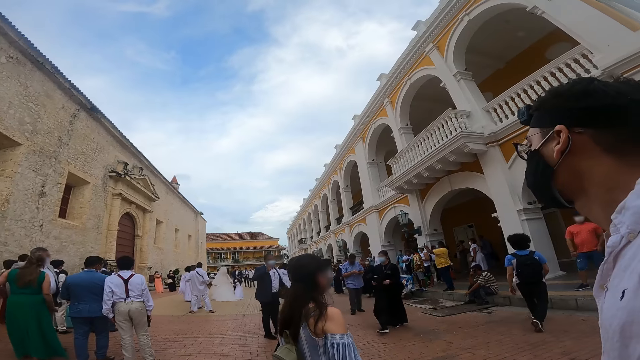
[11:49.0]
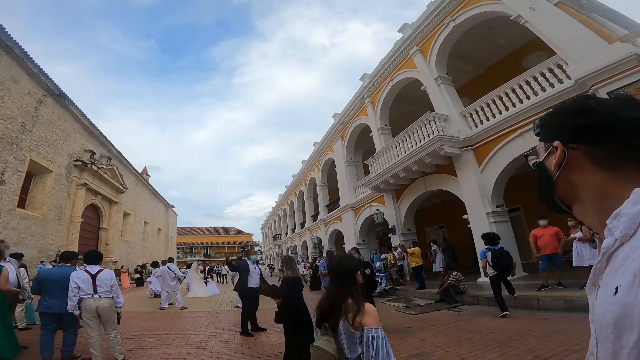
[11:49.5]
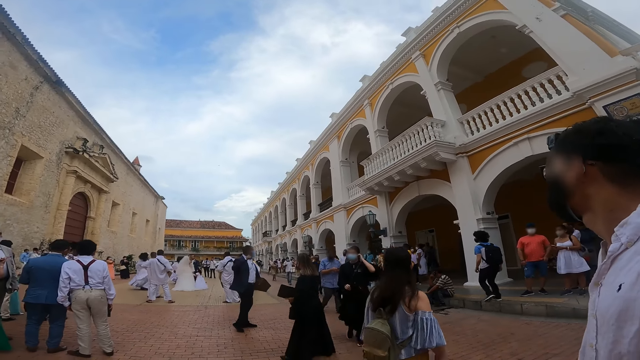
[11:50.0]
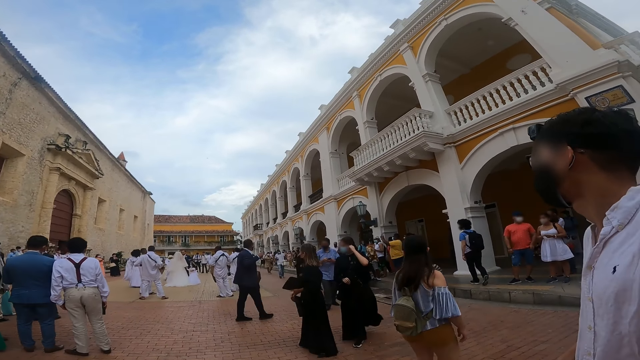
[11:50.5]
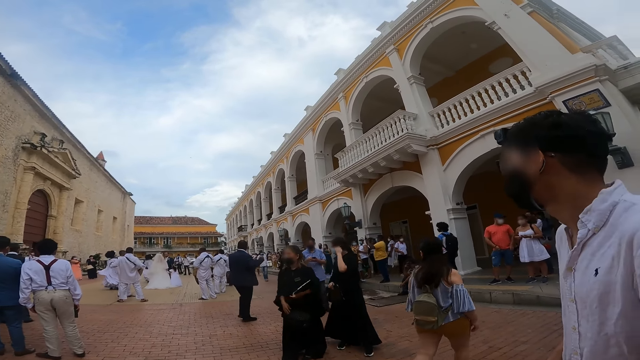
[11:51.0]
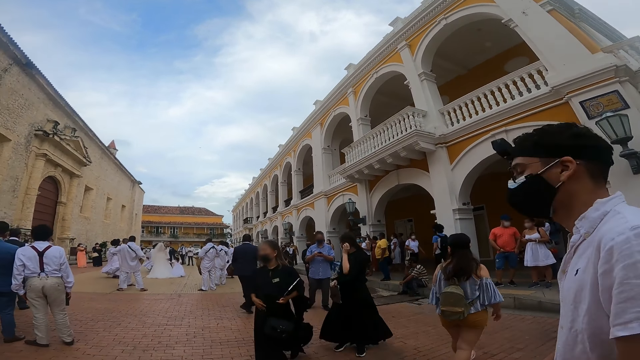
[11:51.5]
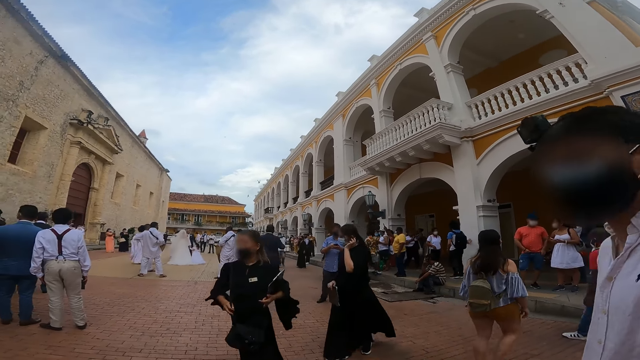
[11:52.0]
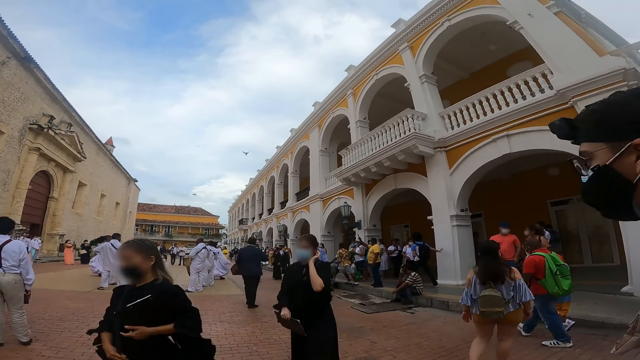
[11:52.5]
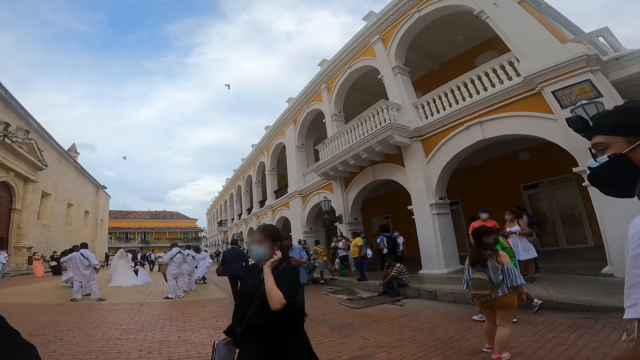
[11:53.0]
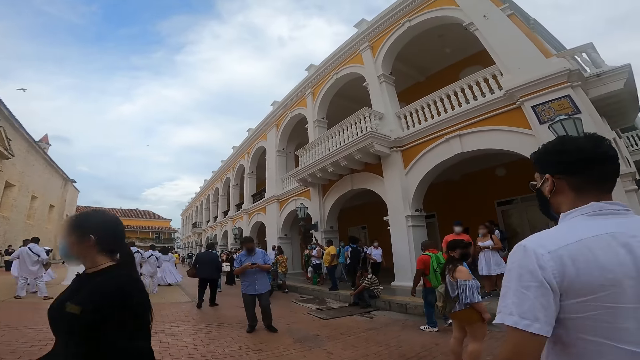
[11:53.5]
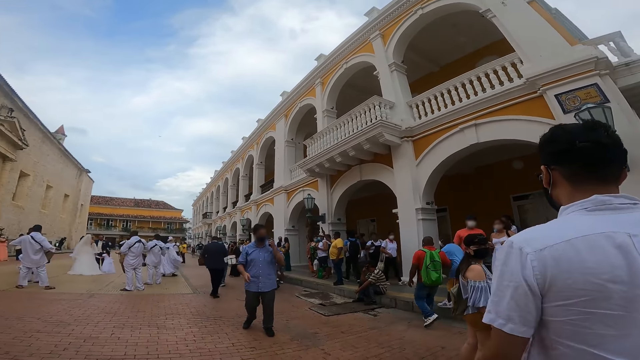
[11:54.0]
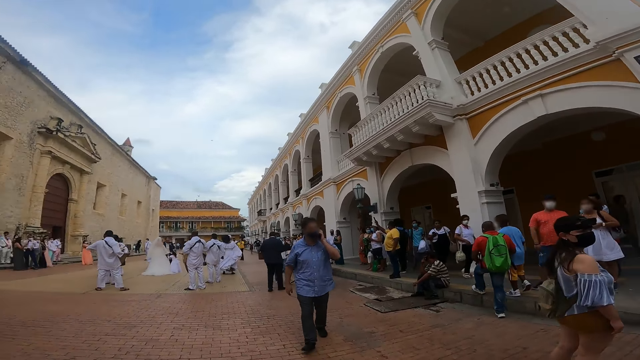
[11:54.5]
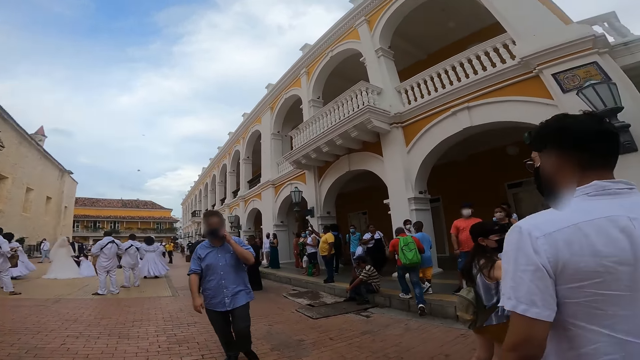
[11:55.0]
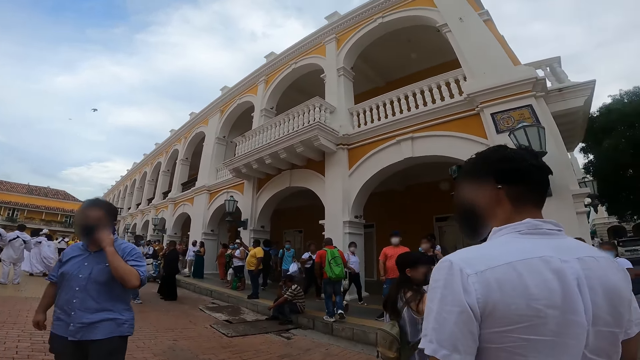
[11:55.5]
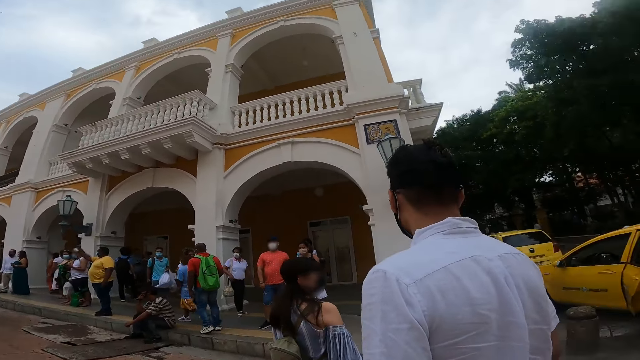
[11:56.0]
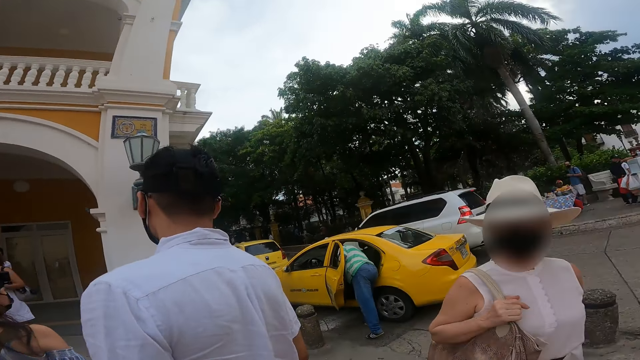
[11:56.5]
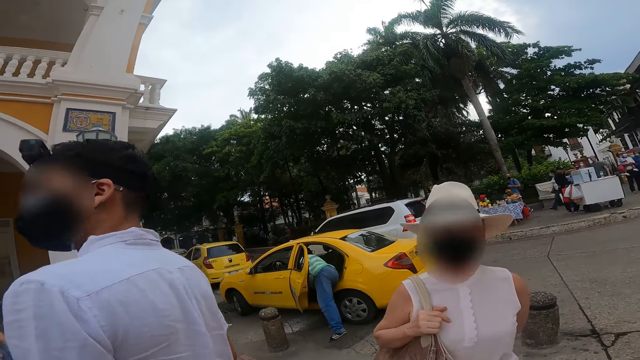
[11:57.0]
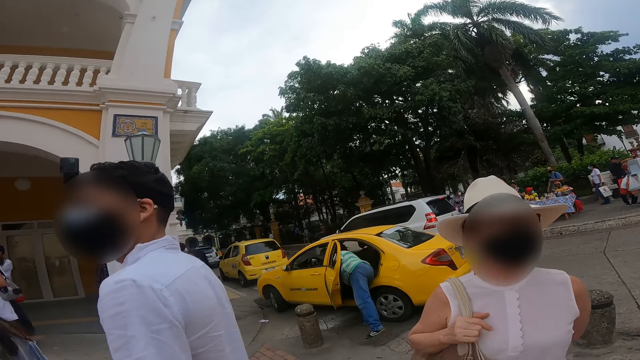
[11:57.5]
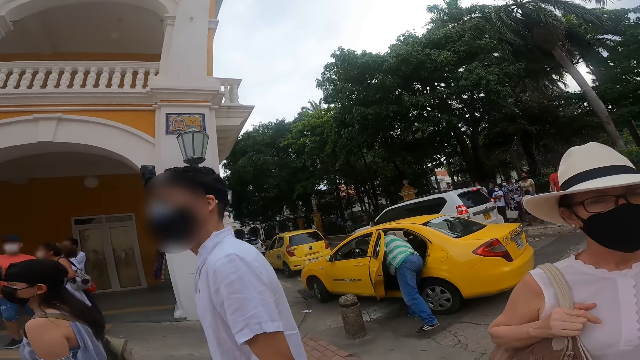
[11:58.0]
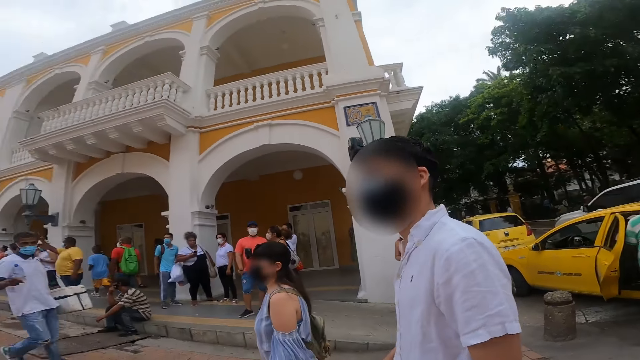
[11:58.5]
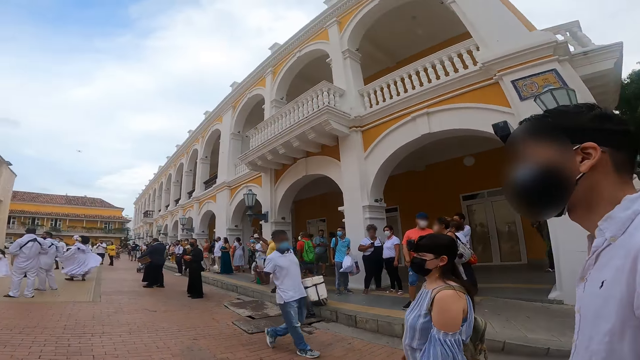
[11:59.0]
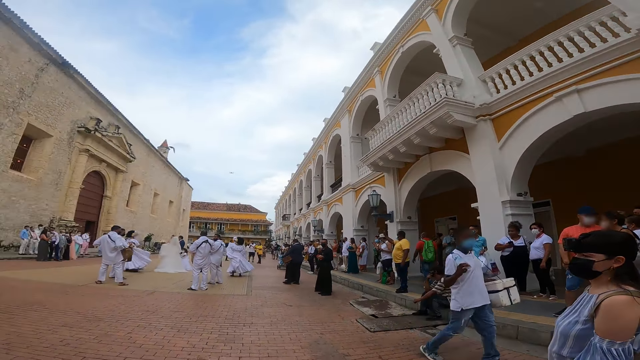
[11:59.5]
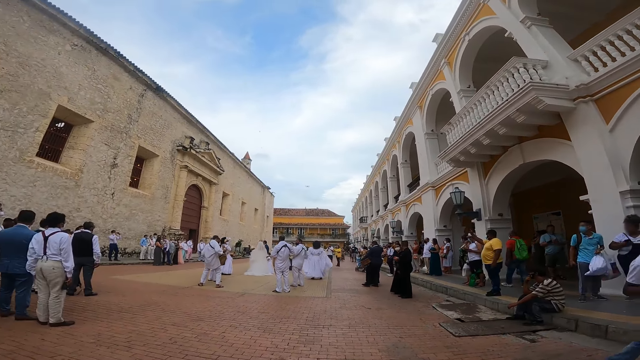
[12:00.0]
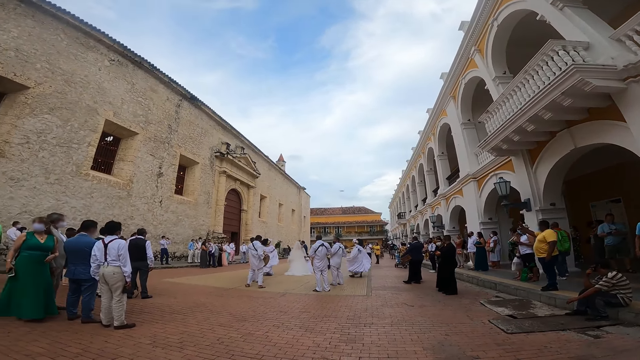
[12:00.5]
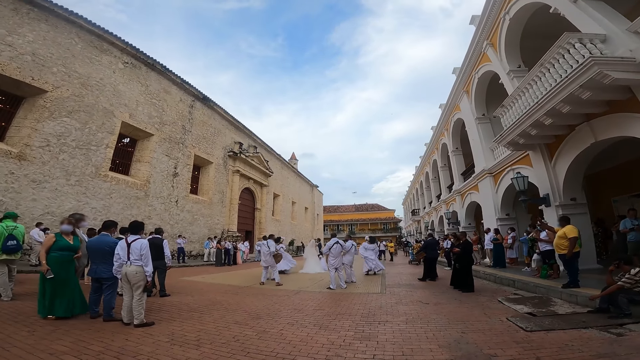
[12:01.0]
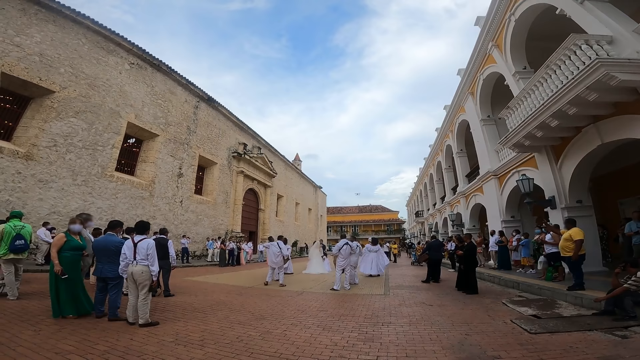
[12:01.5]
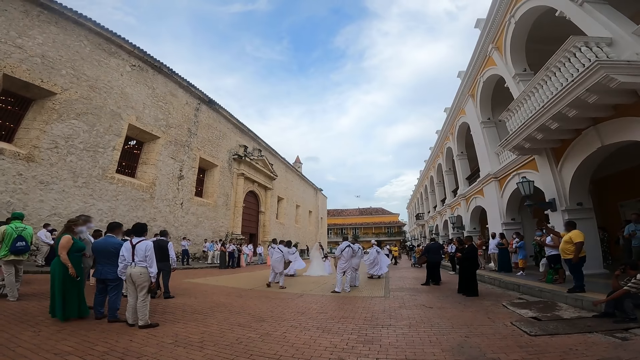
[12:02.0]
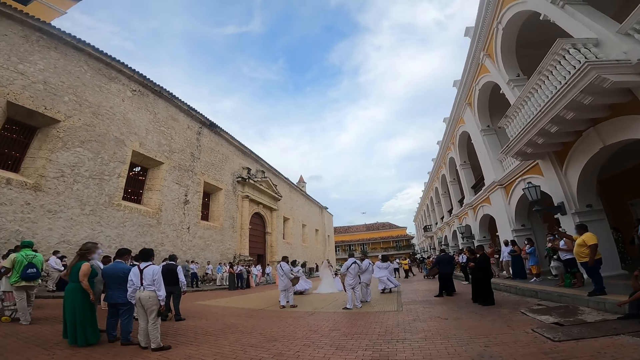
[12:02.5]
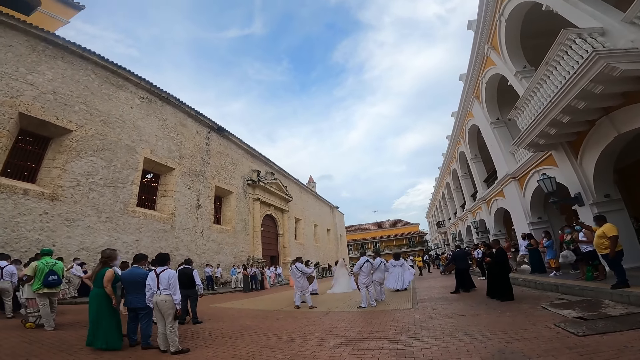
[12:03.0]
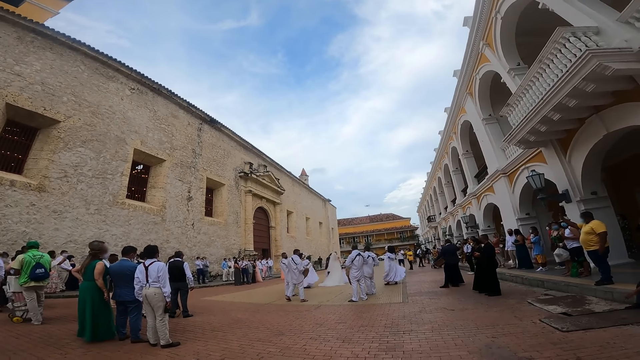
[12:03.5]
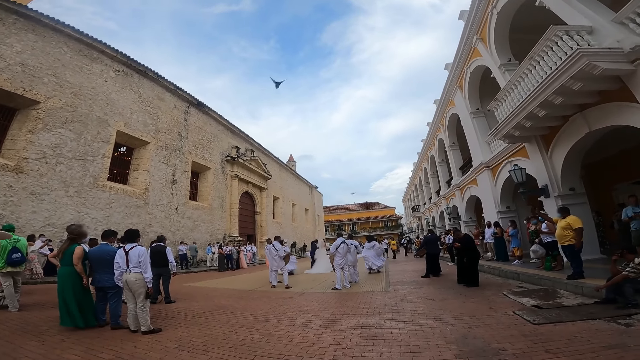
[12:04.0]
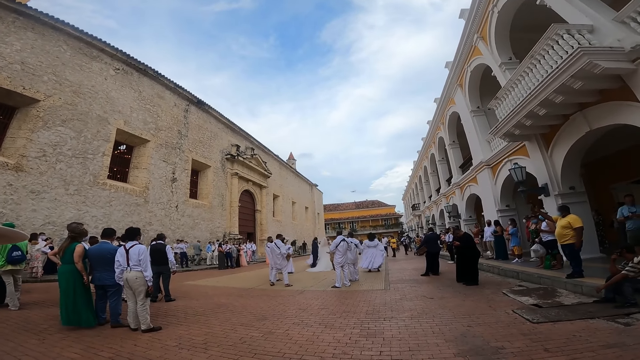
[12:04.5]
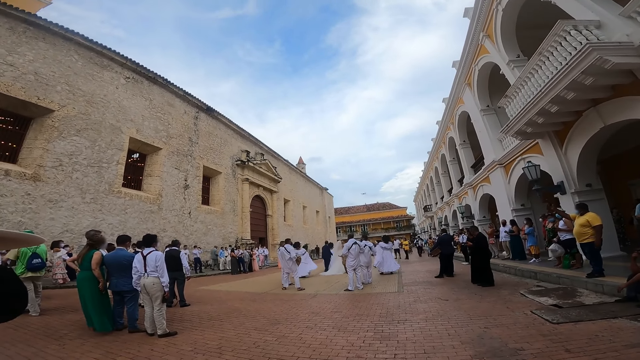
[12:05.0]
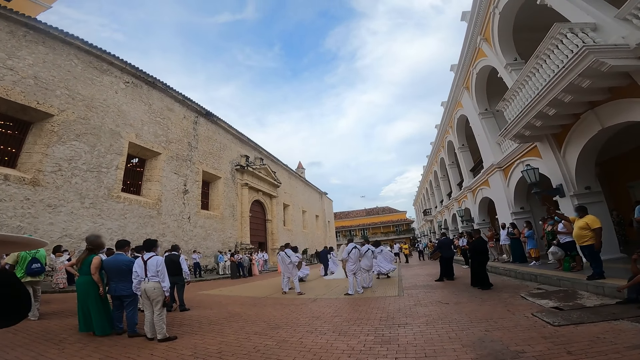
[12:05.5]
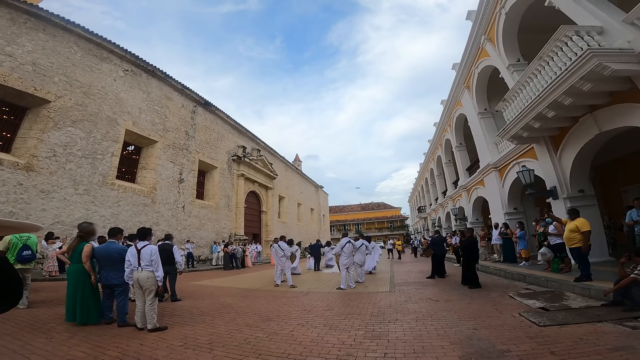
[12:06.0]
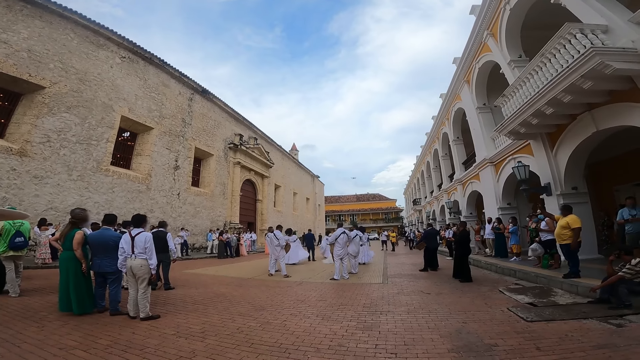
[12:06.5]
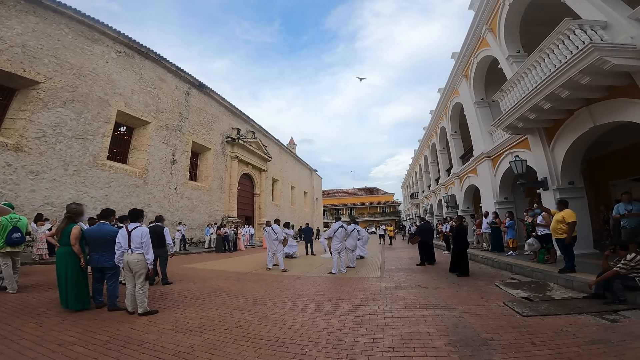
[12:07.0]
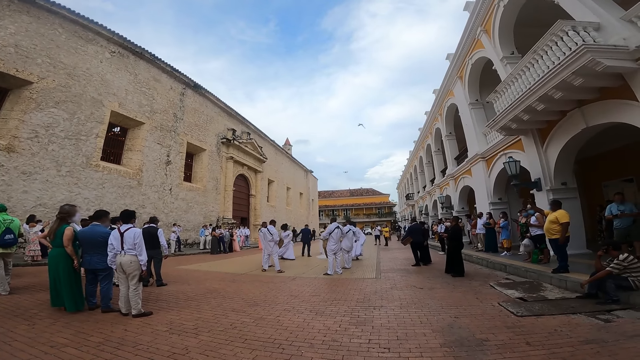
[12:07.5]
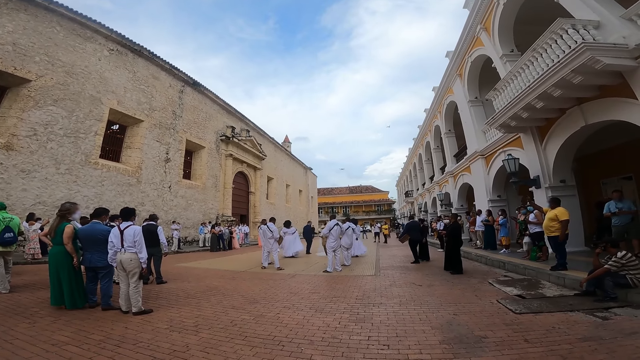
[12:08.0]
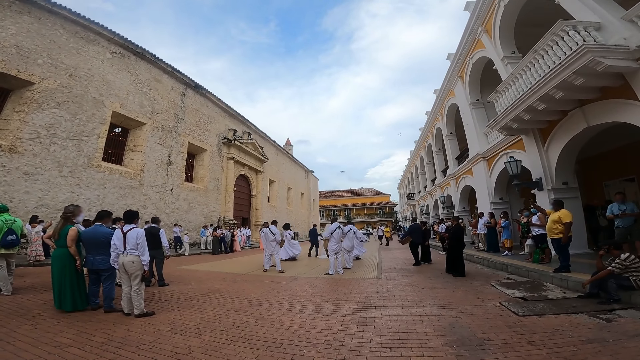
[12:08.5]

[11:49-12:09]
The man interacts with the camera wearer. The camera wearer walks towards a house in the pavement alongside another man. They interact with the woman. They look around. They look at the people.
